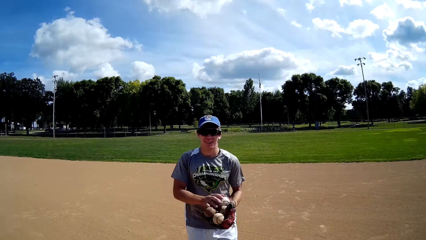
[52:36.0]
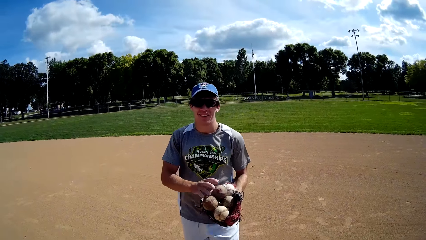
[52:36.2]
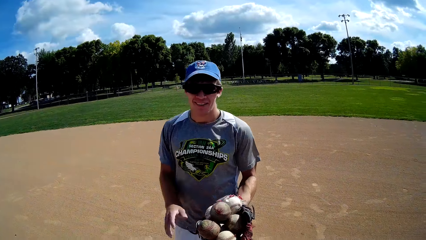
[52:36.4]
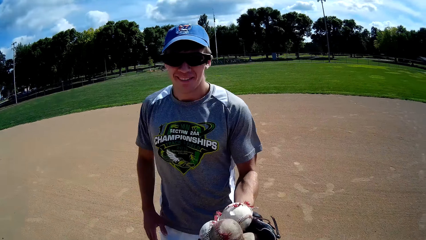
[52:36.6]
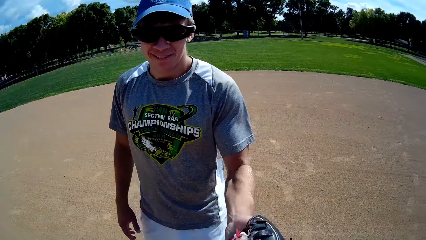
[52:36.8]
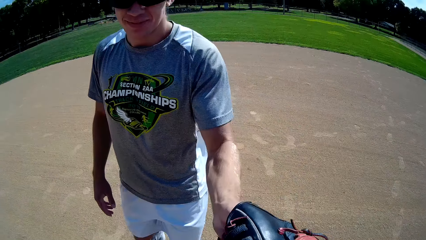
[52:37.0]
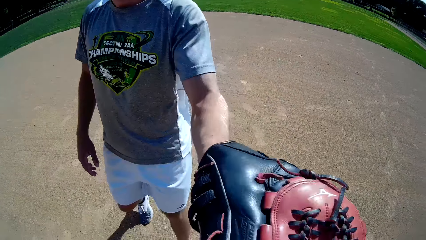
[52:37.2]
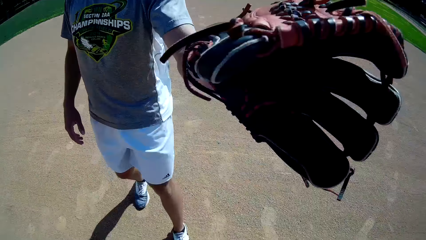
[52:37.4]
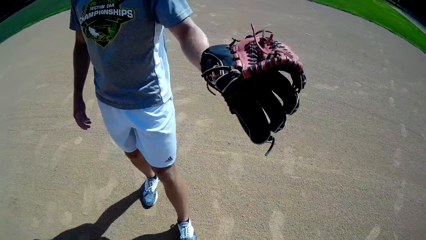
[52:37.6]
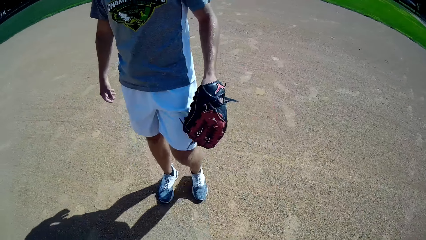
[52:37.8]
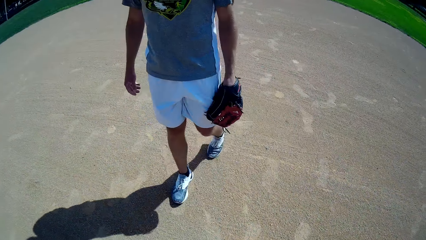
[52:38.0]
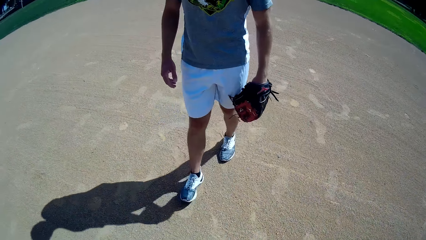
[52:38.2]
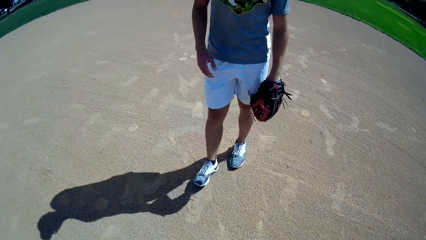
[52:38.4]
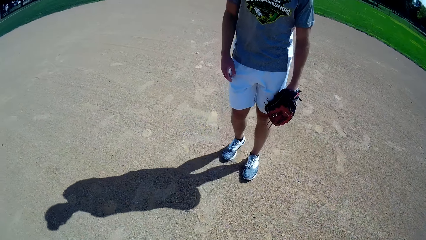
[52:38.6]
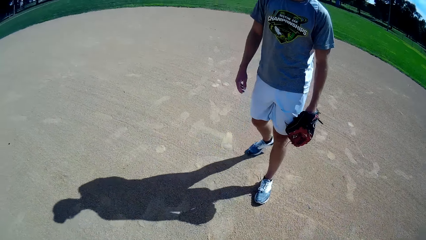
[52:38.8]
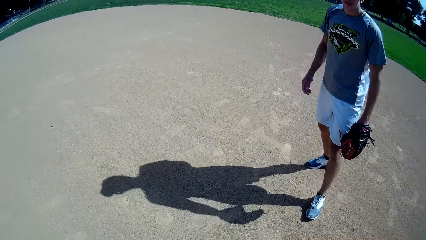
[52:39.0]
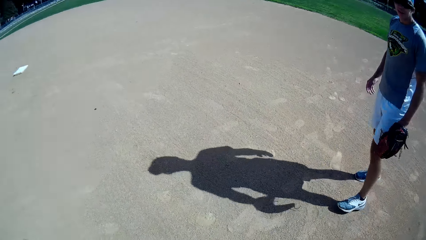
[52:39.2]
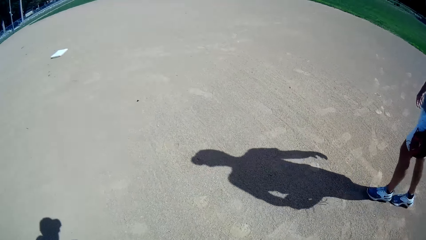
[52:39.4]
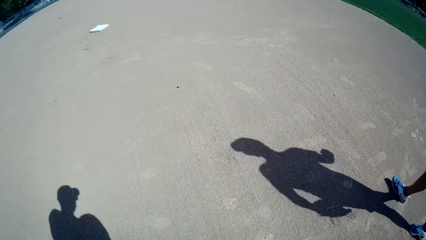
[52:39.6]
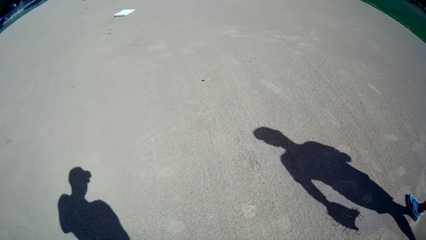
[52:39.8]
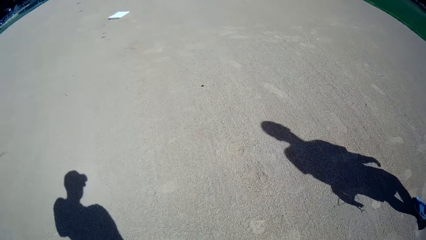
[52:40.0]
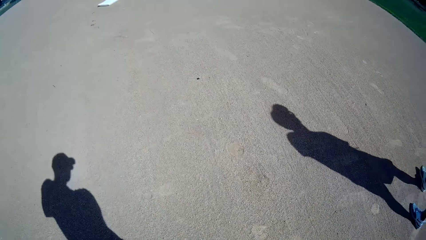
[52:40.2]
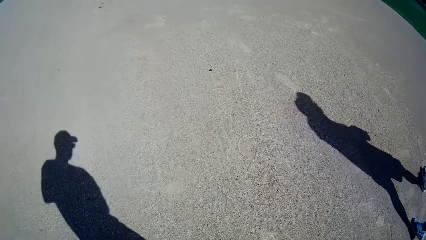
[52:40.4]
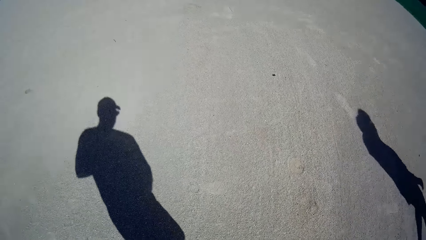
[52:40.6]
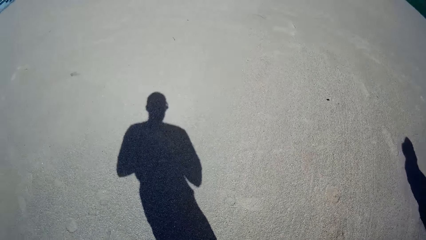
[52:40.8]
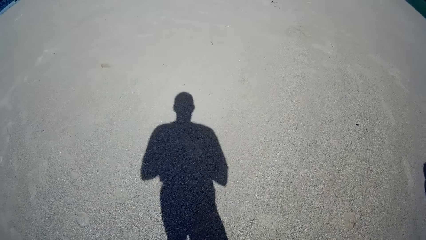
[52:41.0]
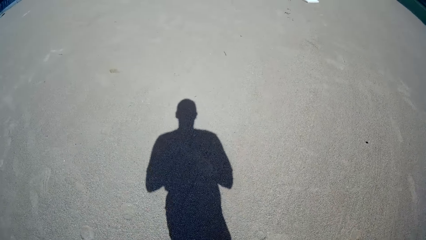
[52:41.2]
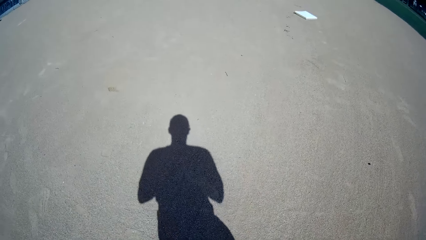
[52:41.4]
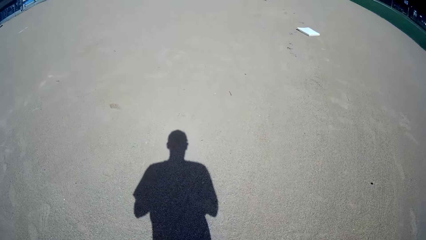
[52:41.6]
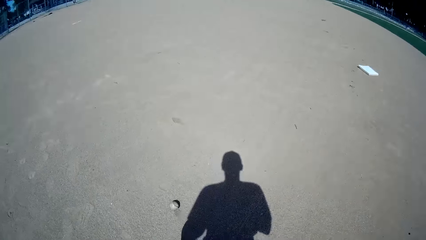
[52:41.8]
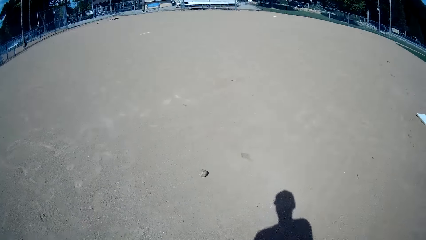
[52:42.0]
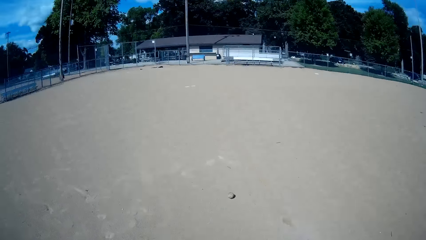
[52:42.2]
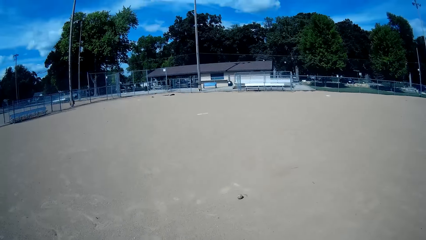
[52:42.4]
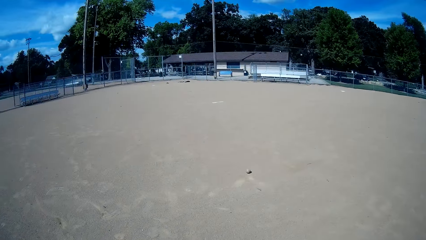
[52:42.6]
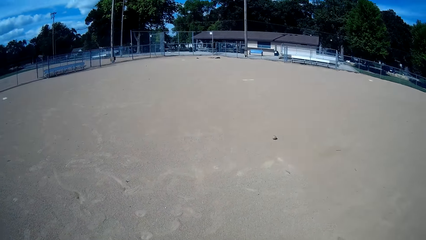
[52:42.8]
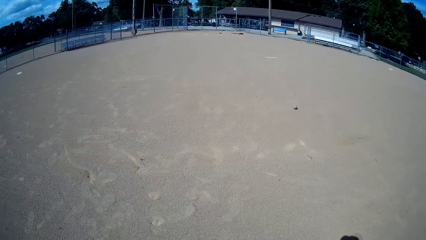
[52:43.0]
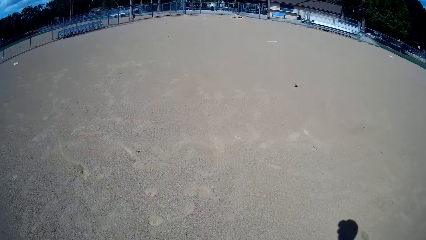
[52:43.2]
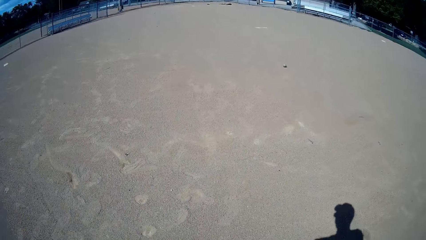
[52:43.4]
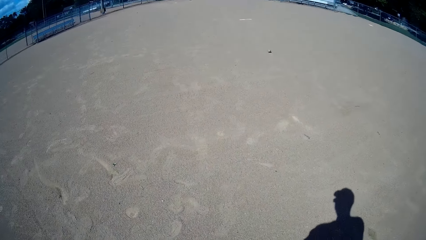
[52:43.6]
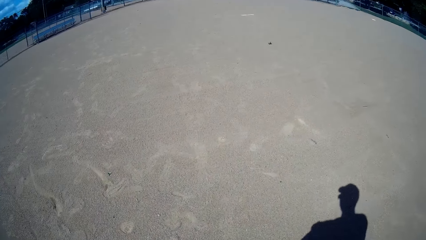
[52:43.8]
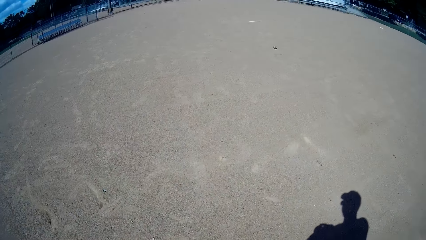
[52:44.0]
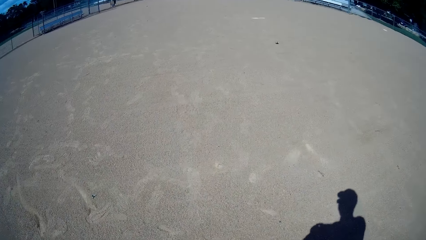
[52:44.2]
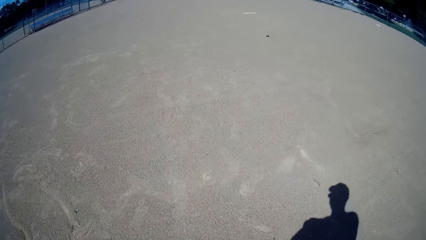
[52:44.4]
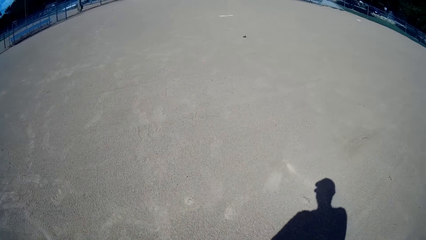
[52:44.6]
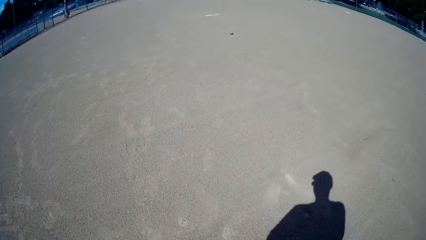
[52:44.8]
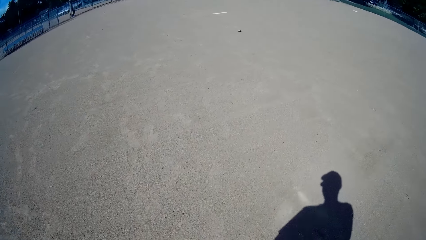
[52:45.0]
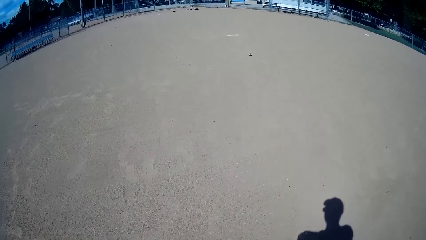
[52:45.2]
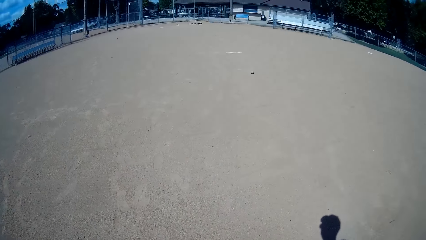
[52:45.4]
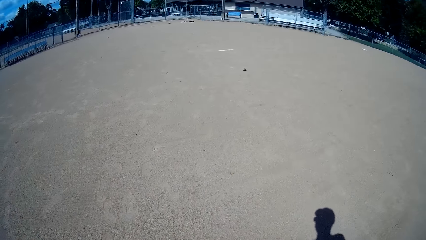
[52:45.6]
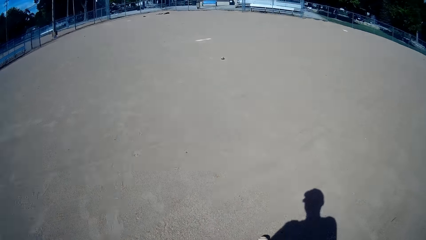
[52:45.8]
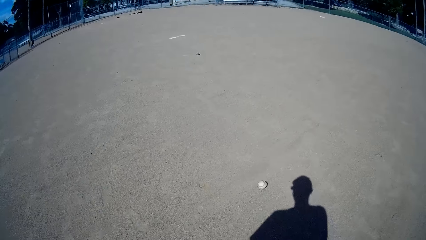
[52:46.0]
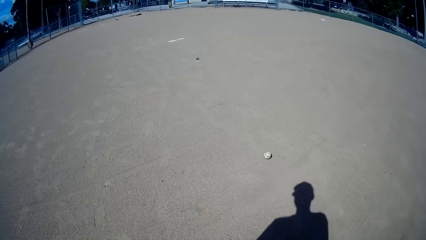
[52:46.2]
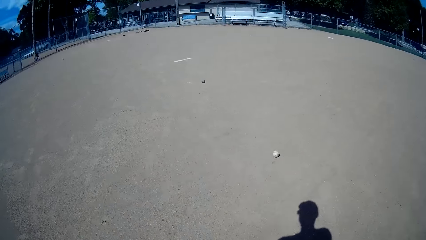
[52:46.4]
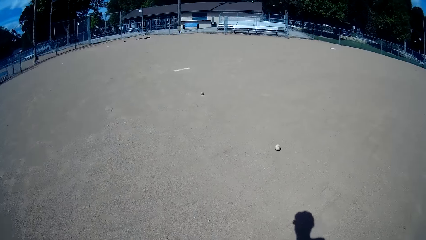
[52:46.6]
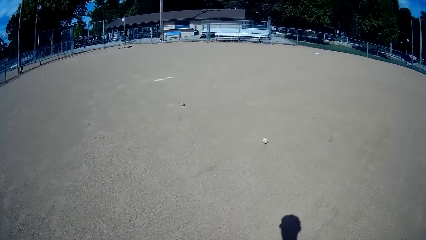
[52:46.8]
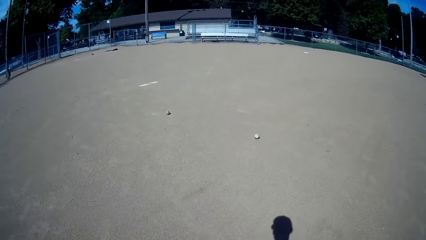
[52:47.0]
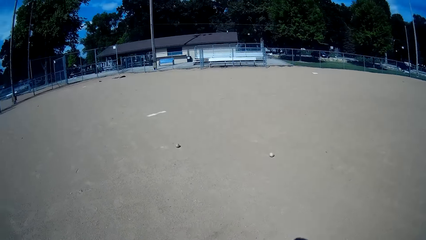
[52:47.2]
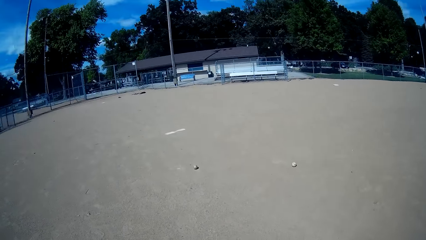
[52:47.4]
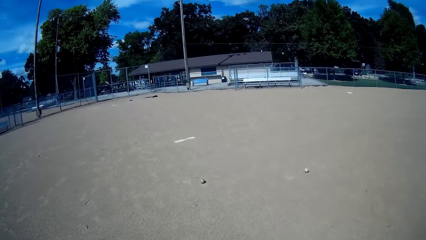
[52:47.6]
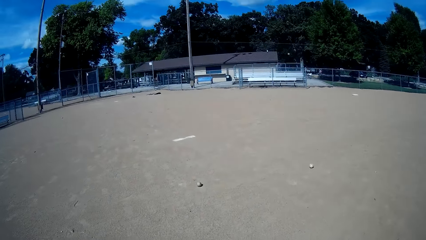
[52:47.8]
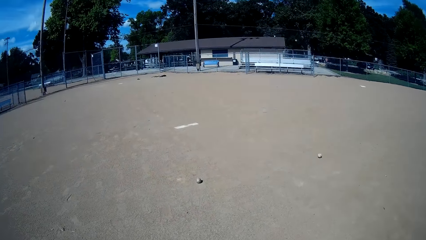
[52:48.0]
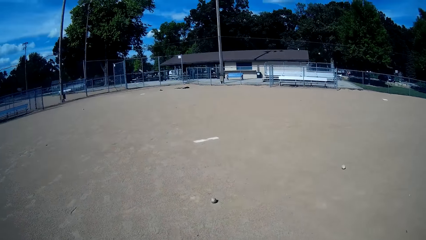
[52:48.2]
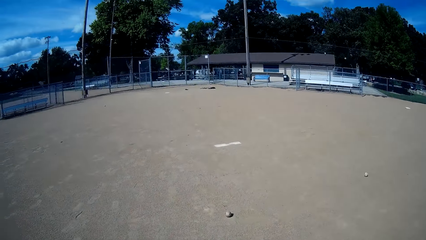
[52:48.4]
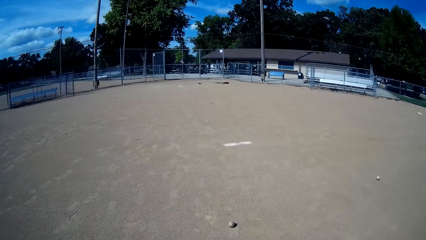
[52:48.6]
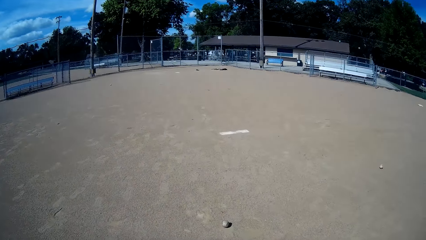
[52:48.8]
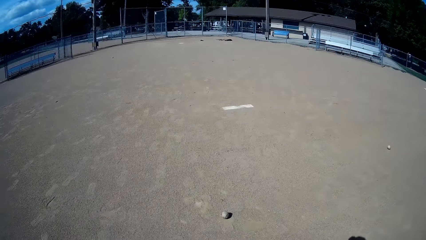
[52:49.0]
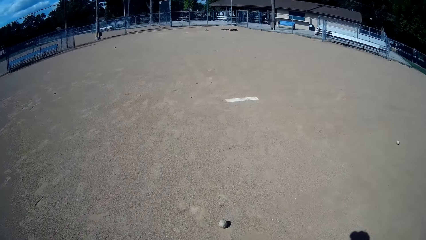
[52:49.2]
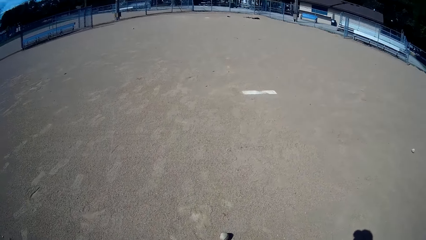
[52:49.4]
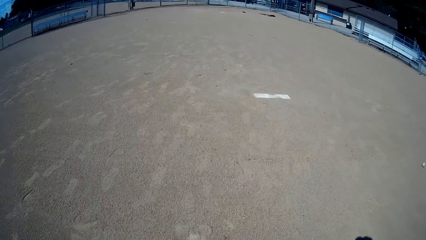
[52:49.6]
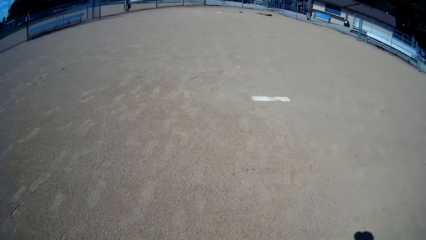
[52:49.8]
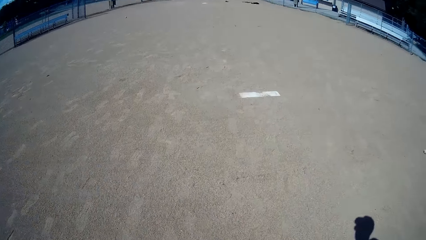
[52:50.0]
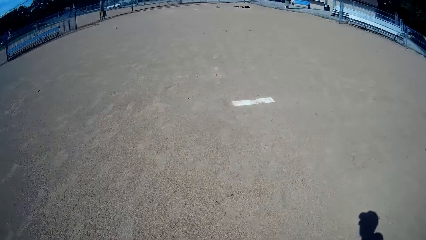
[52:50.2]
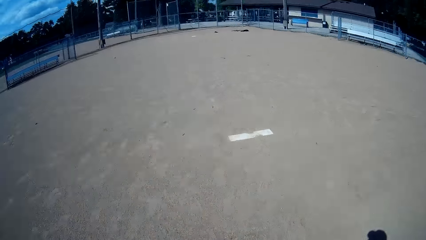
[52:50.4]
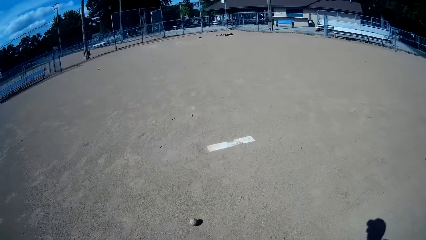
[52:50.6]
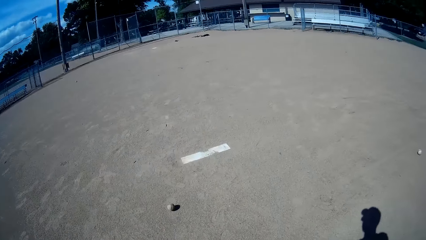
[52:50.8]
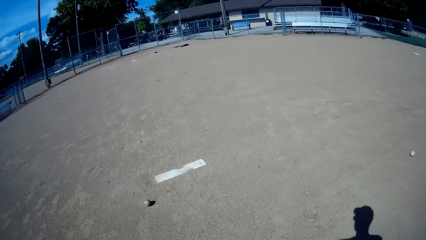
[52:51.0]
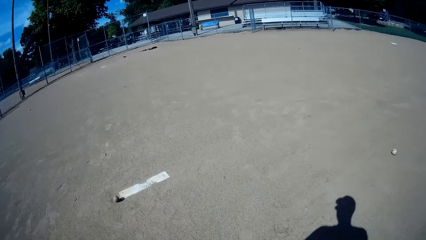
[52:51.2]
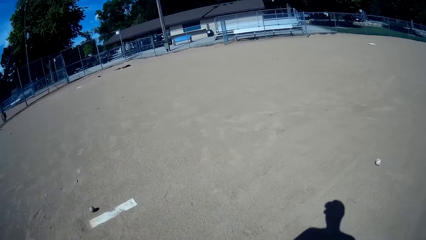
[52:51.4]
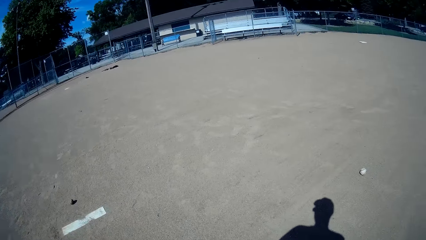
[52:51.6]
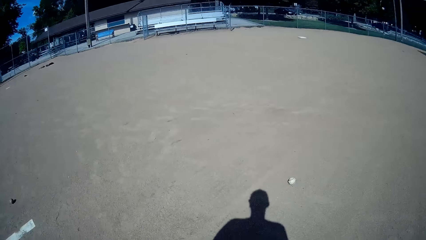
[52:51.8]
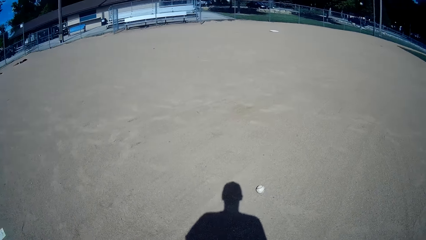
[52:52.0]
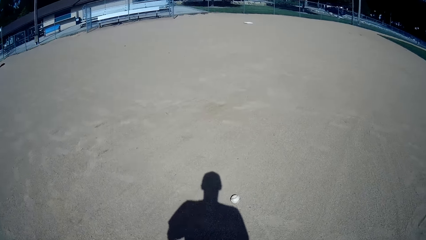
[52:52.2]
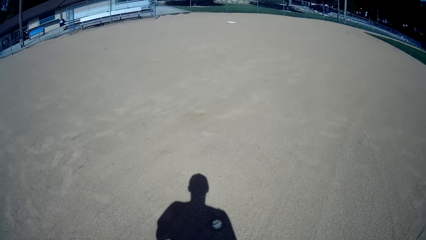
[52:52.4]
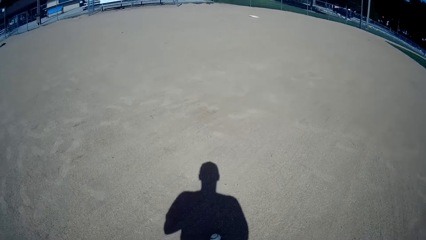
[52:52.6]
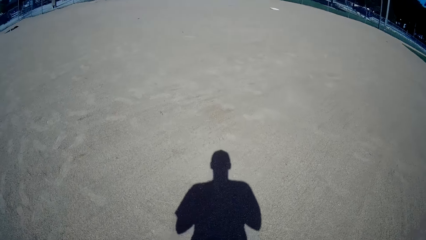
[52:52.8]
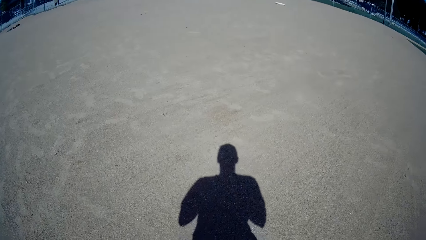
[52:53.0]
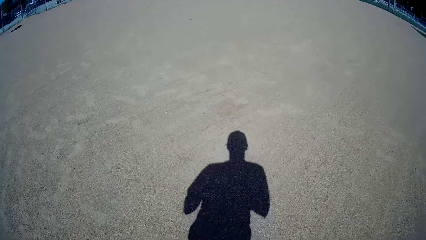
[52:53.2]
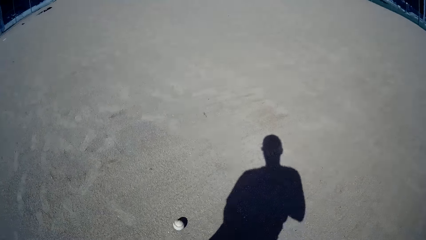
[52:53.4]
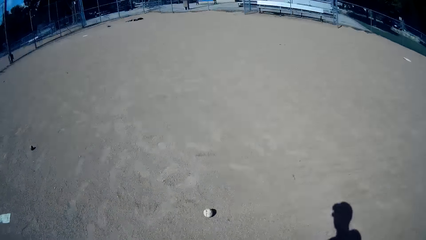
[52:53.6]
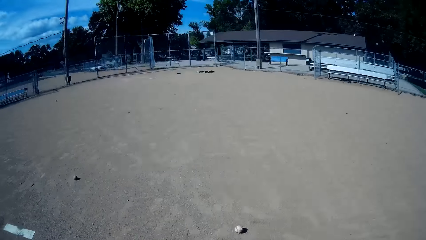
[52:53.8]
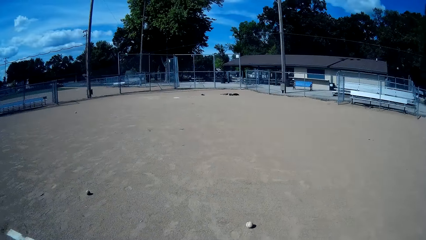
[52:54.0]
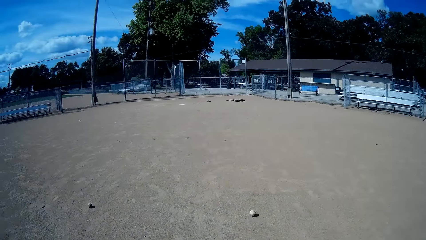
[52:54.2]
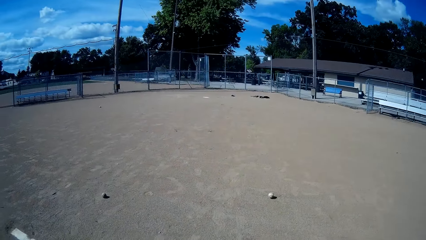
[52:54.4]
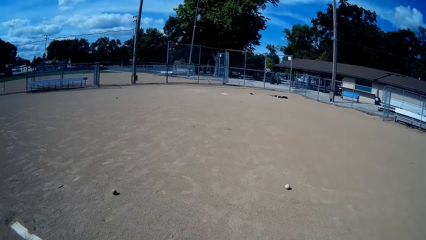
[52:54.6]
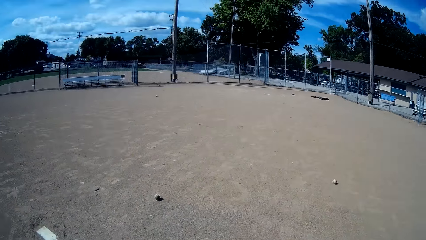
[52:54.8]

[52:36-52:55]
A man gives the tennis balls to the camera wearer. The man walks away. The camera wearer kicks the ball with his leg. He walks towards the ball in the field. He kicks another ball with his leg. He walks towards the ball. He kicks the ball with his leg. He walks towards the ball. He kicks the ball with his leg.
